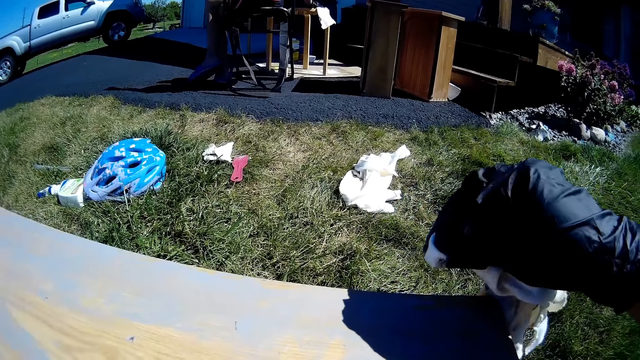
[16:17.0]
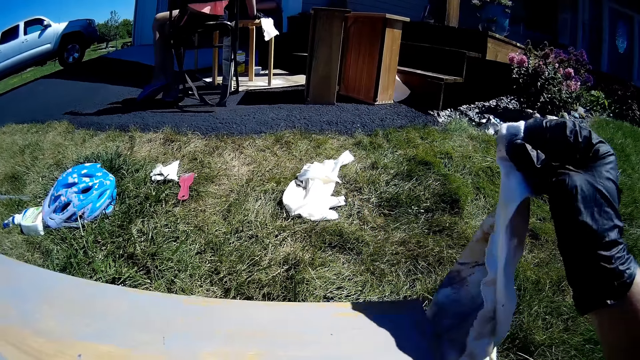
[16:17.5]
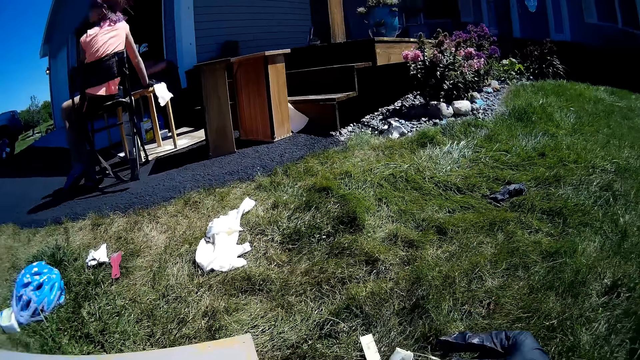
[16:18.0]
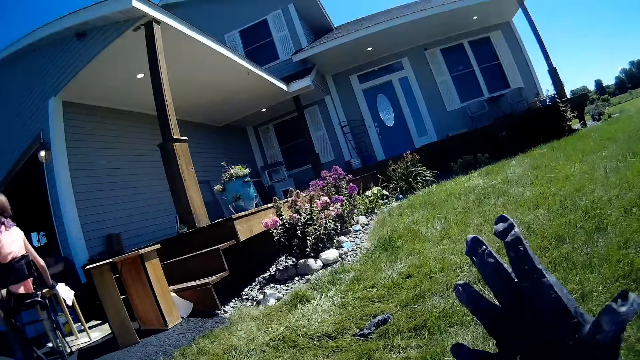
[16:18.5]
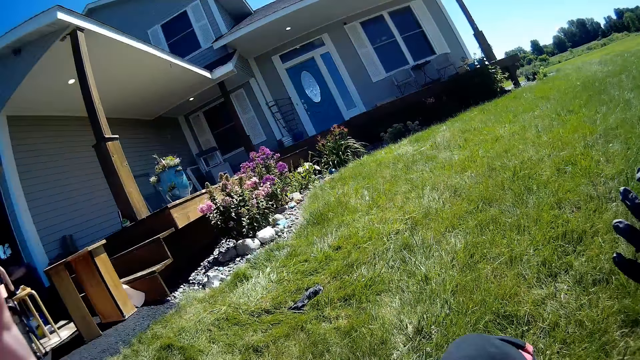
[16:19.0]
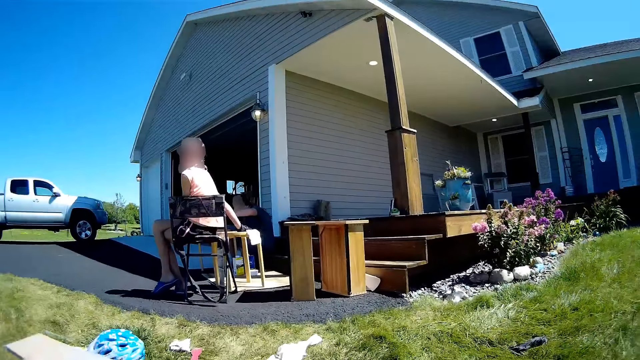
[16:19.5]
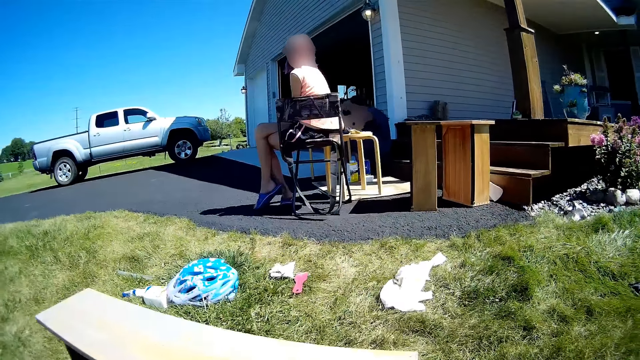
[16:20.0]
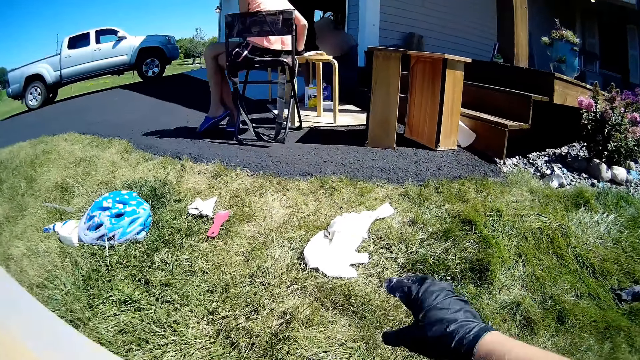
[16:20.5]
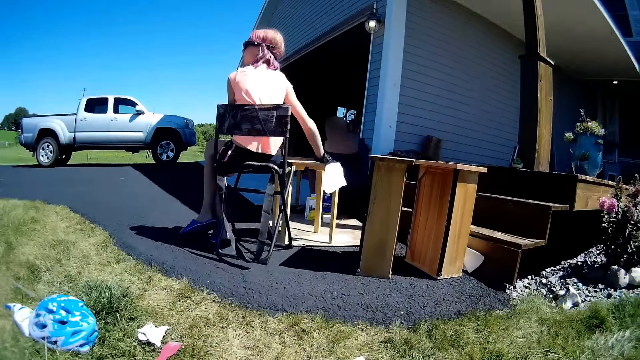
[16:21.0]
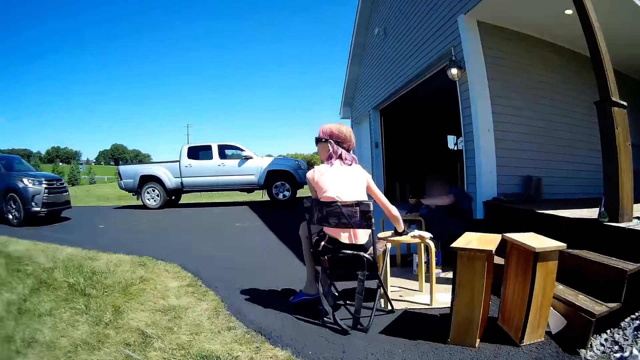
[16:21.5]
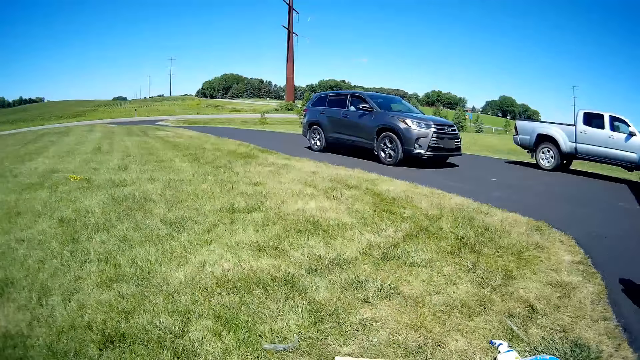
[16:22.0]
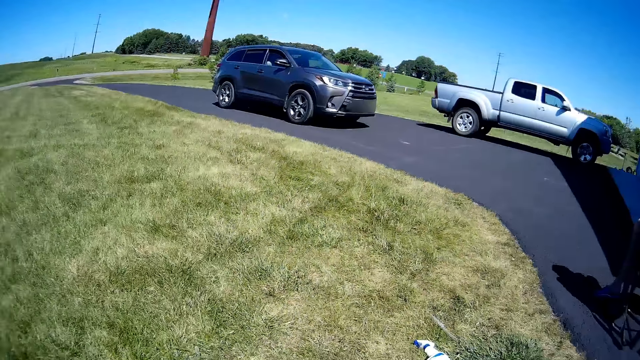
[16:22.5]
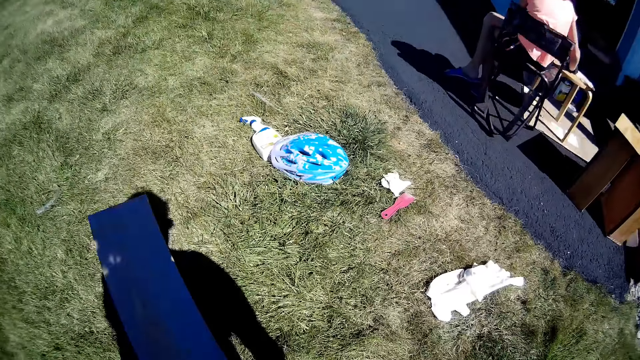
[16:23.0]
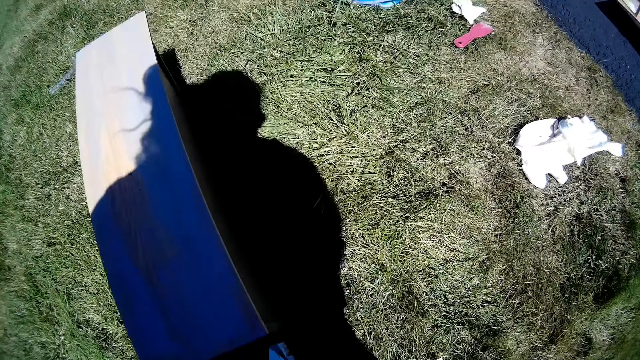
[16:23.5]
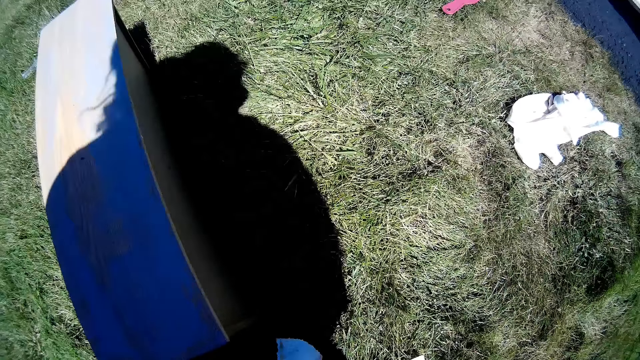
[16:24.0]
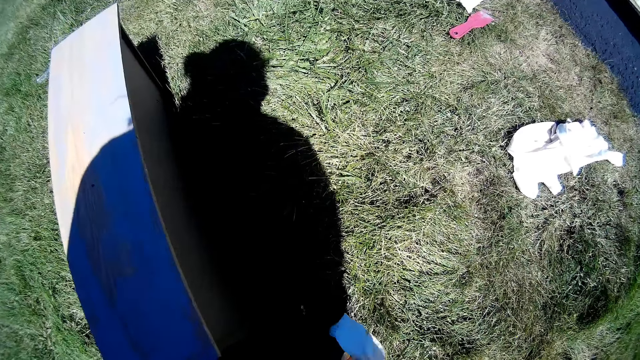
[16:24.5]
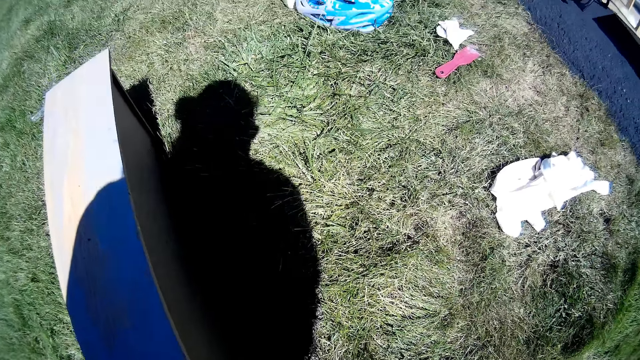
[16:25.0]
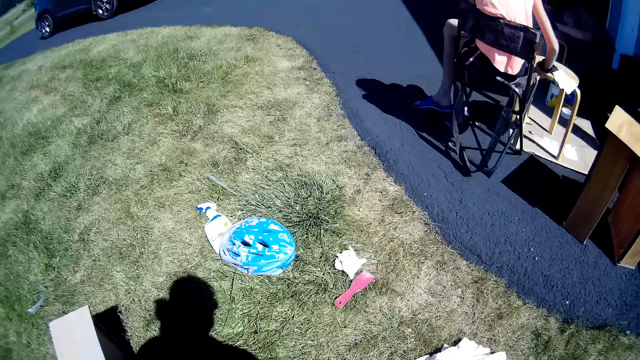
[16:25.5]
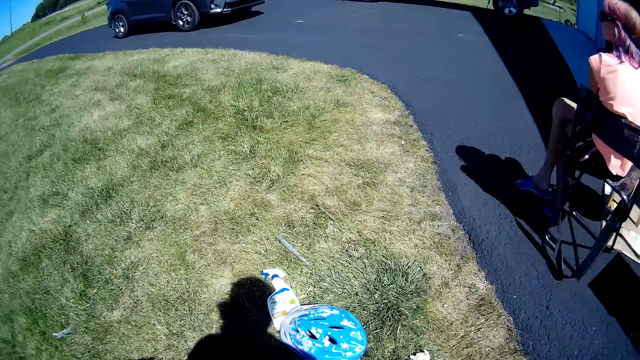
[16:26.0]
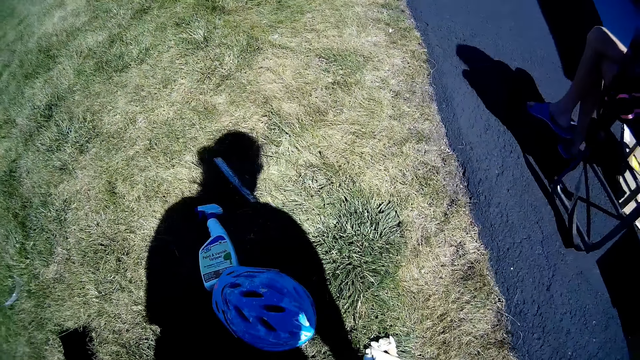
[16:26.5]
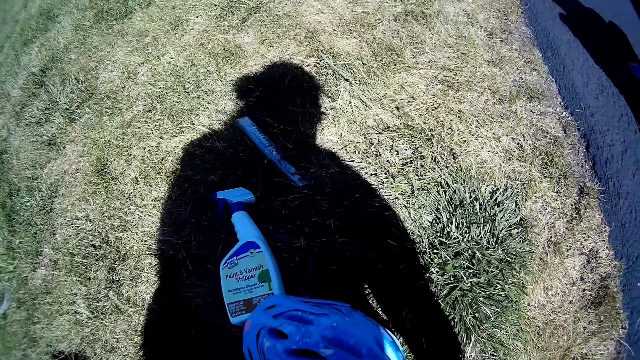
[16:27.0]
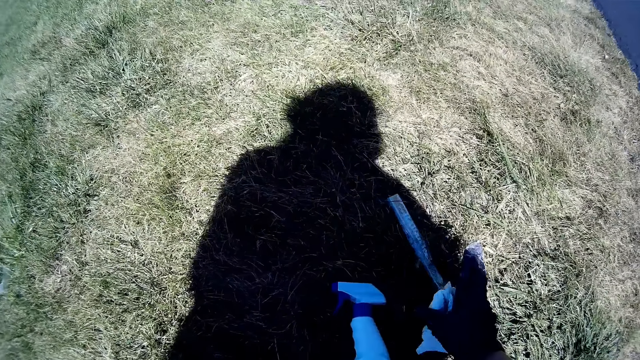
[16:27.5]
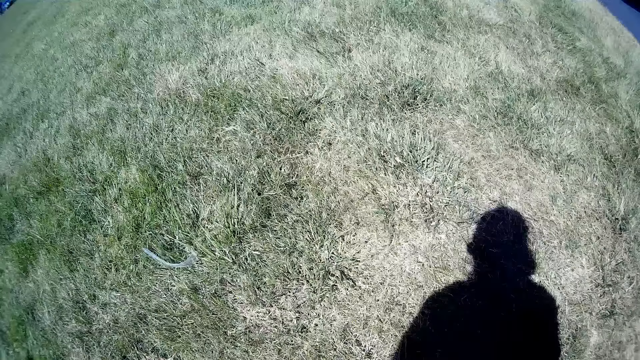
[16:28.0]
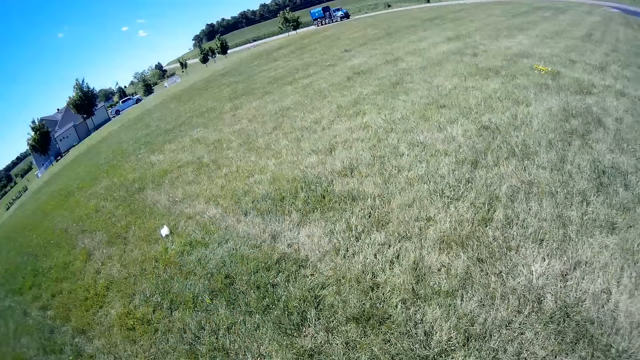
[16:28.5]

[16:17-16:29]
The camera wearer throws the fabric on the ground. She moves her hands and stands up. A girl sits on a chair. The camera wearer picks up the pieces of fabric.

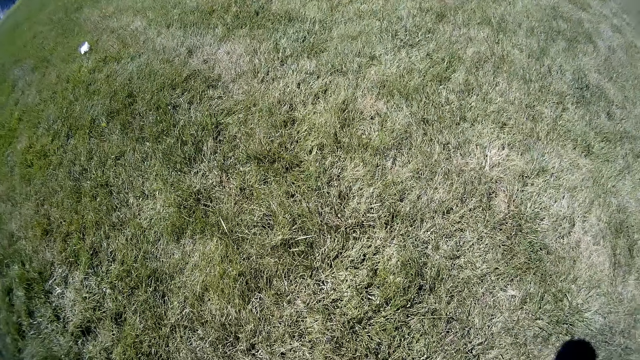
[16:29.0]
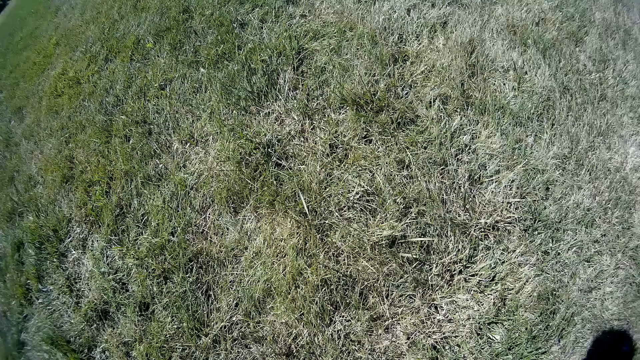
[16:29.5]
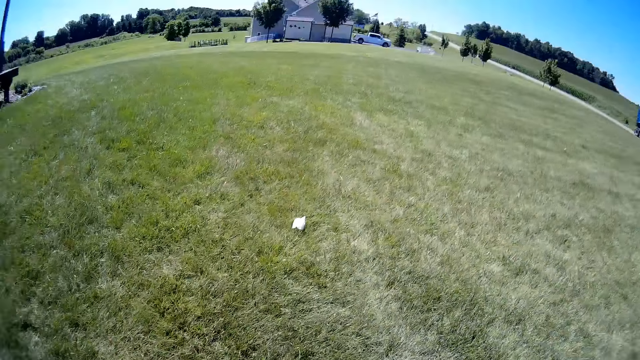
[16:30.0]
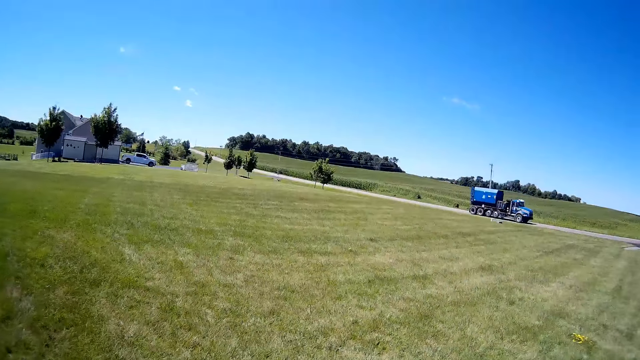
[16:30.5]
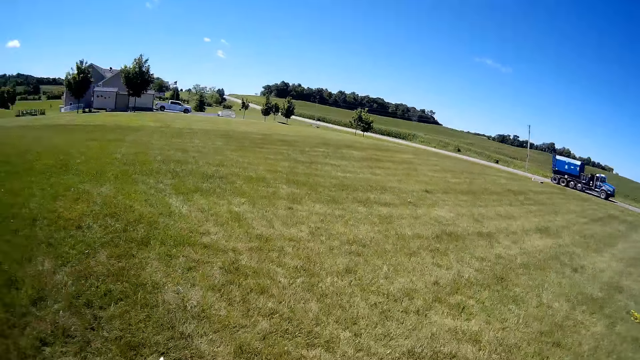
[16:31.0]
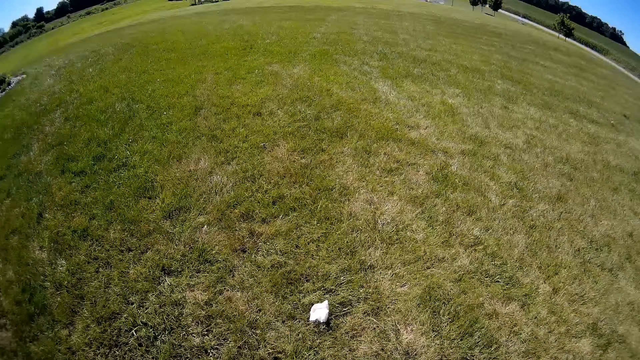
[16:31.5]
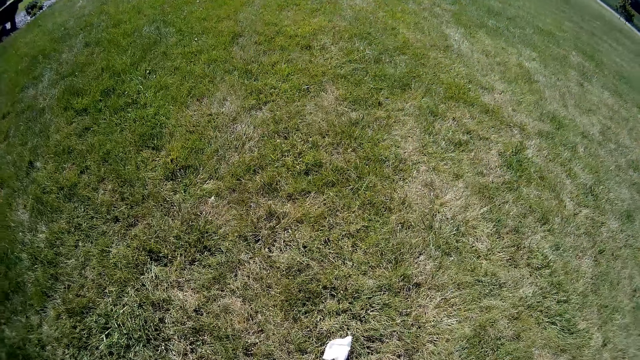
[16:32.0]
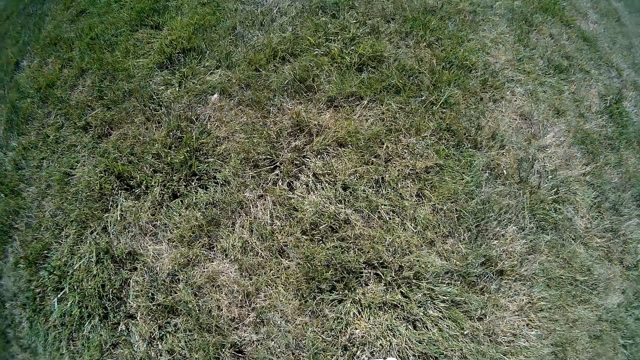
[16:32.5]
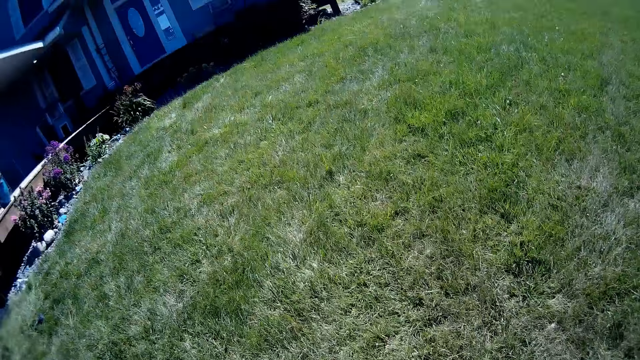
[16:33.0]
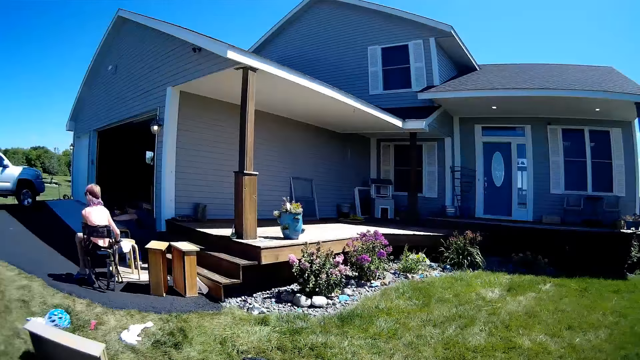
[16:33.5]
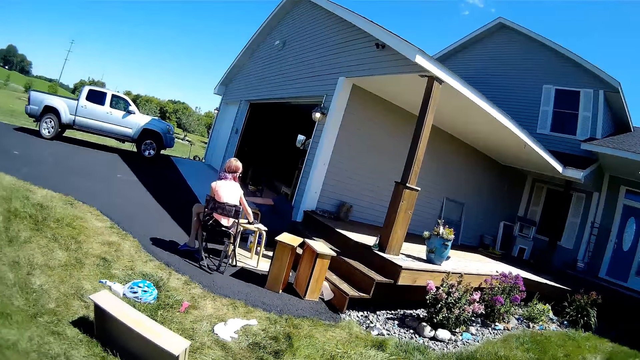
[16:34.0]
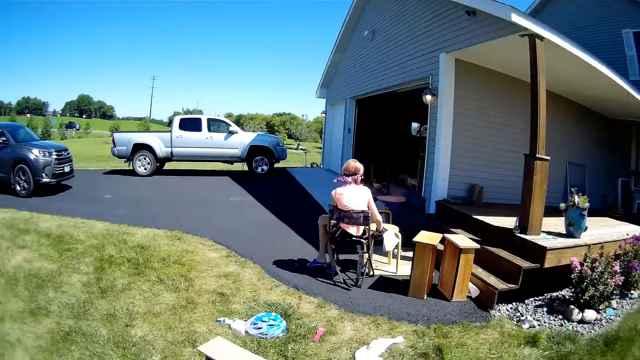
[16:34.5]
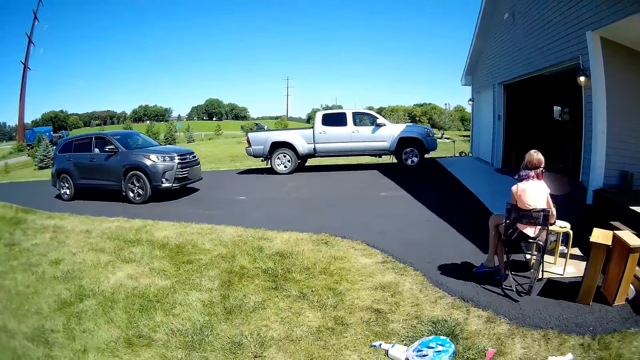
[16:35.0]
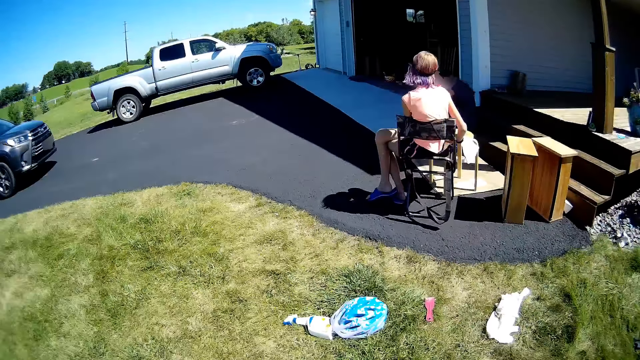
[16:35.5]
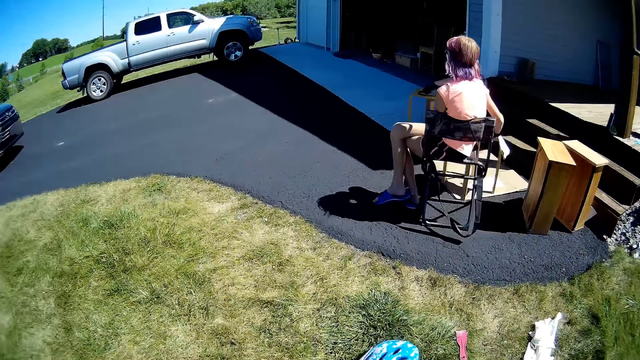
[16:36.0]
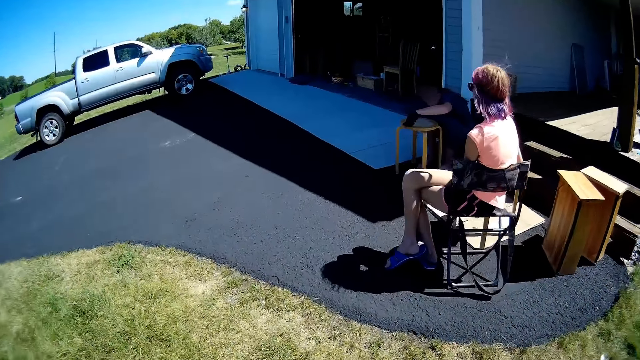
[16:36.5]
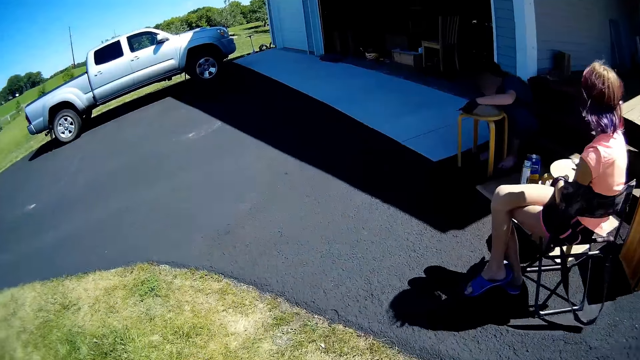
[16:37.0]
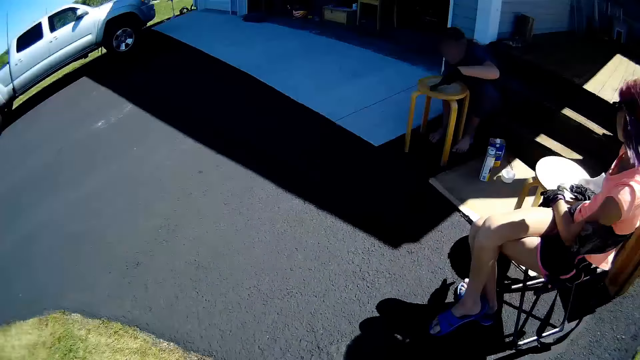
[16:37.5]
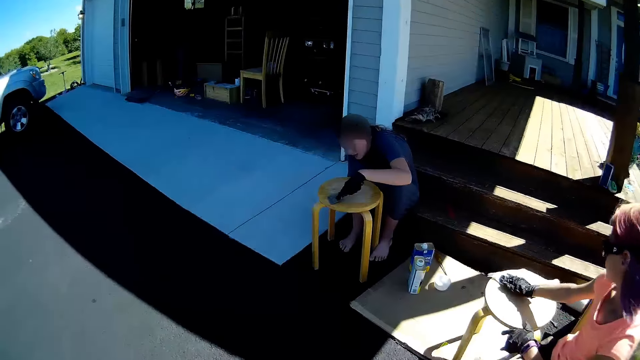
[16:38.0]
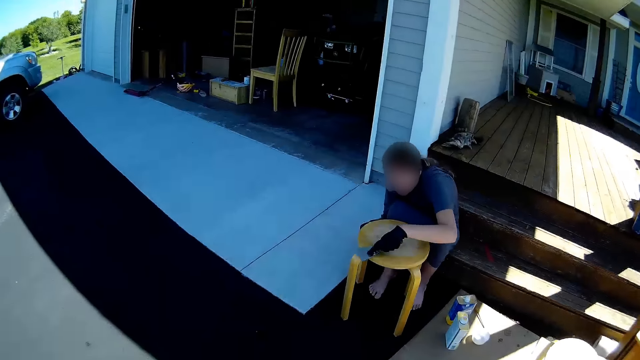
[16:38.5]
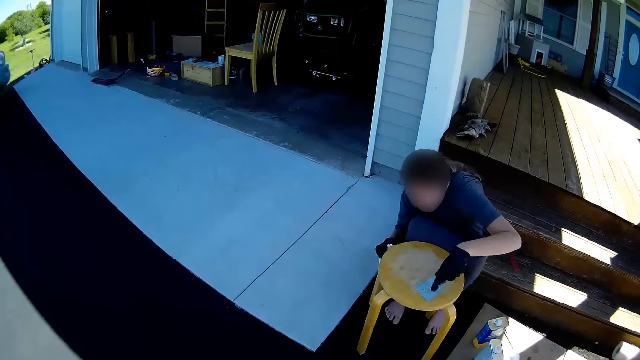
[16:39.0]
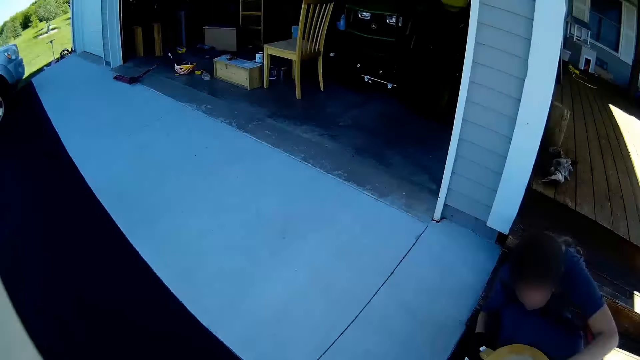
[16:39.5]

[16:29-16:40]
The camera wearer walks across the field. A lady scrapes paint off the stool with a scraper. A girl sits on a chair. A person wipes the stool. Another person removes something from the stool with a scraper.
